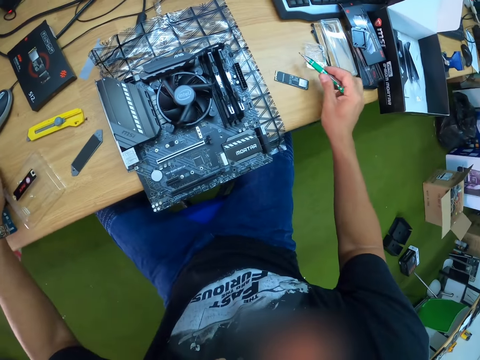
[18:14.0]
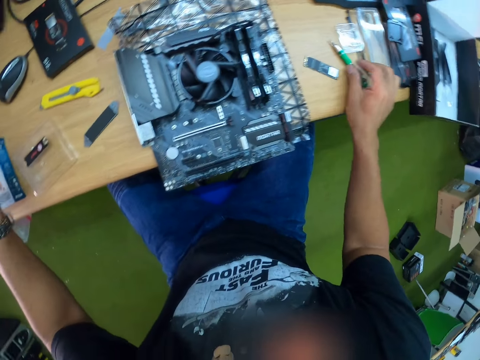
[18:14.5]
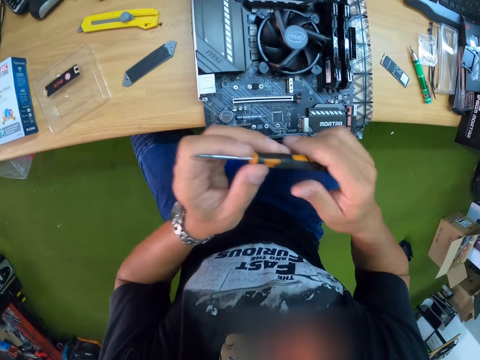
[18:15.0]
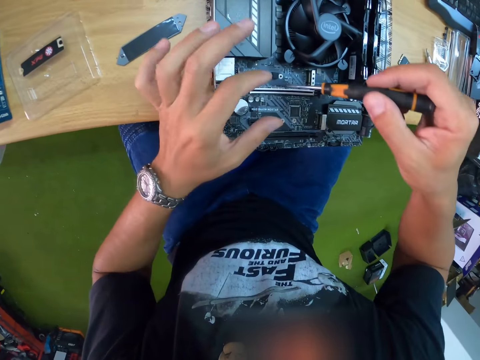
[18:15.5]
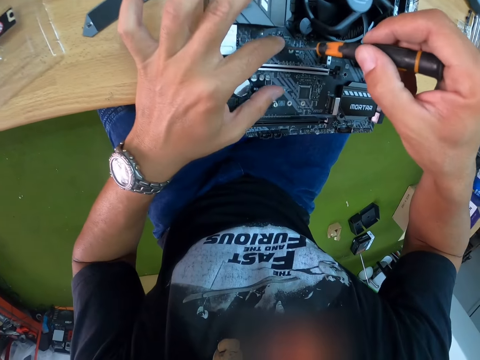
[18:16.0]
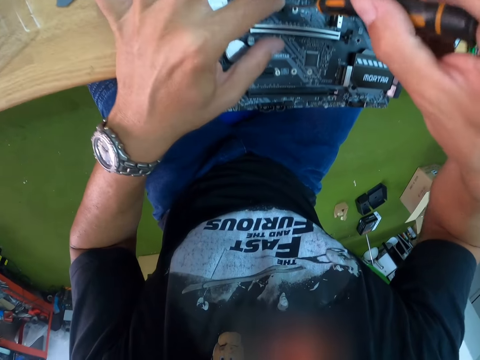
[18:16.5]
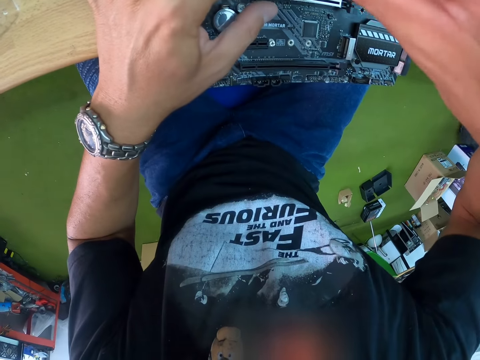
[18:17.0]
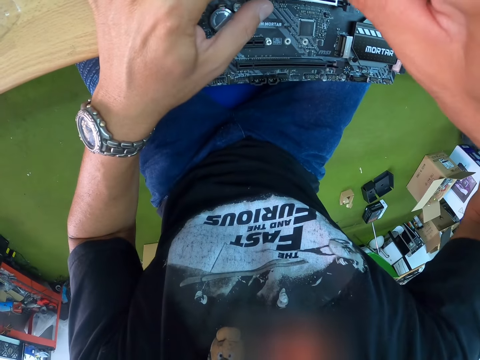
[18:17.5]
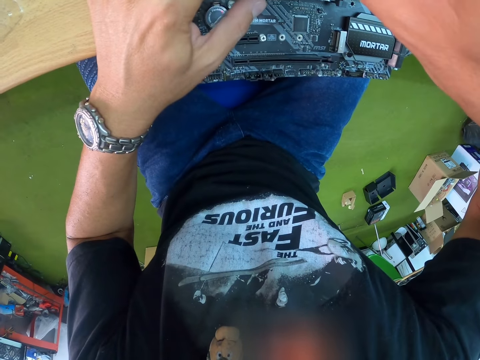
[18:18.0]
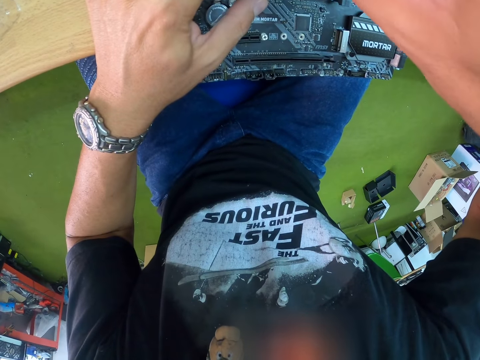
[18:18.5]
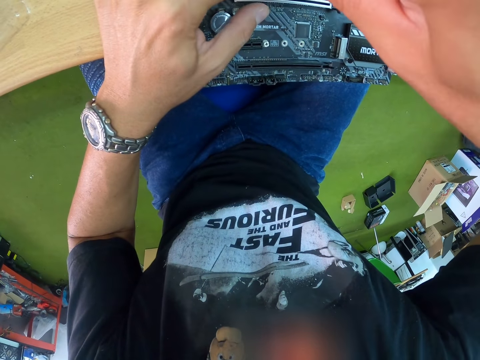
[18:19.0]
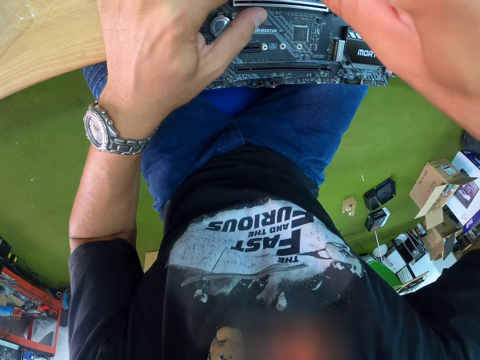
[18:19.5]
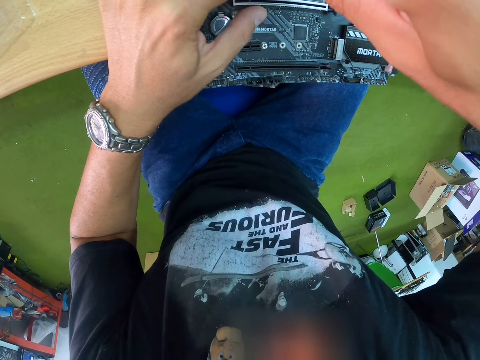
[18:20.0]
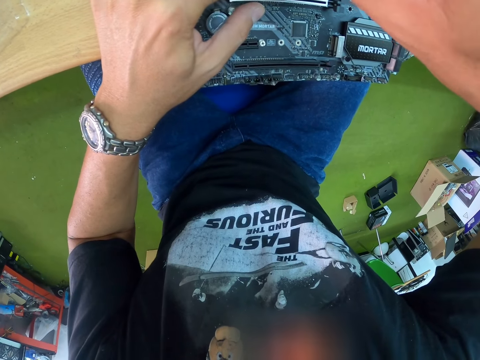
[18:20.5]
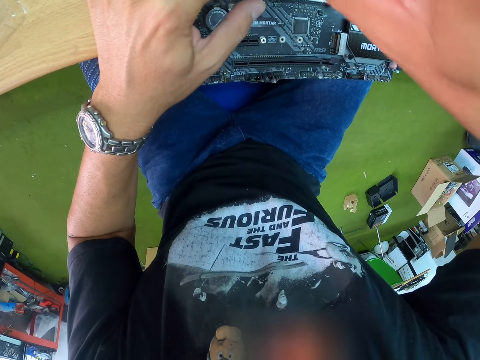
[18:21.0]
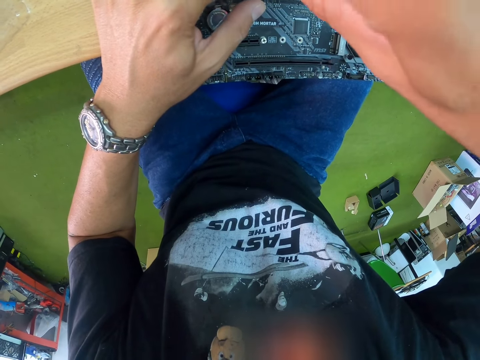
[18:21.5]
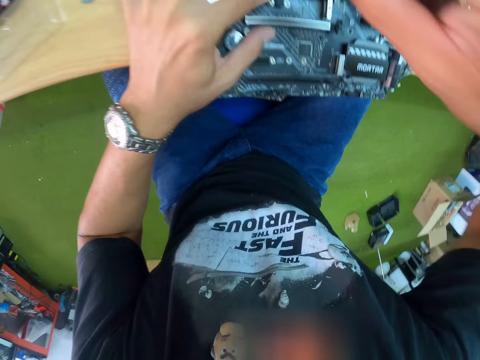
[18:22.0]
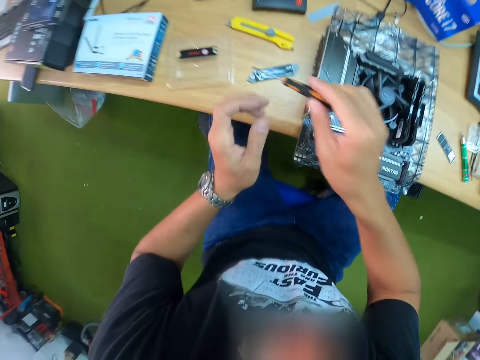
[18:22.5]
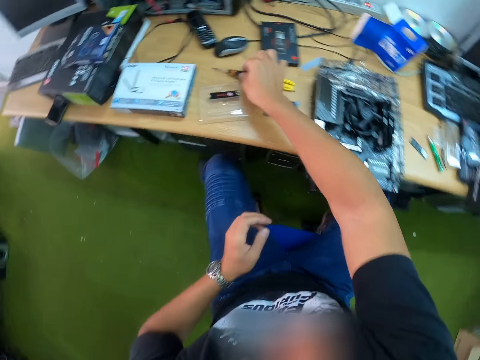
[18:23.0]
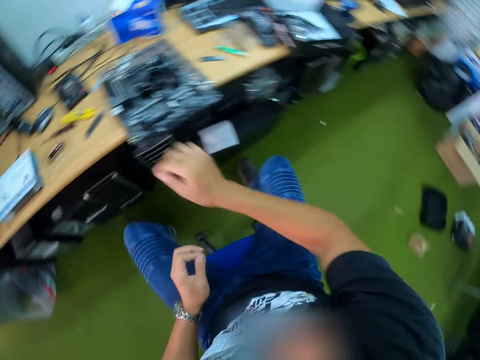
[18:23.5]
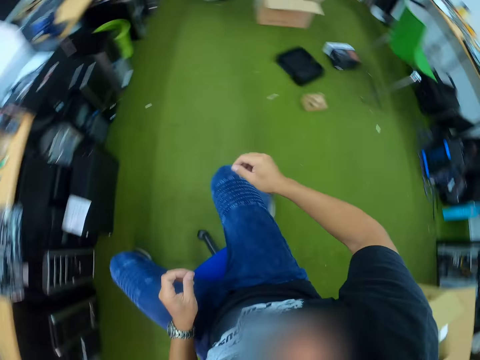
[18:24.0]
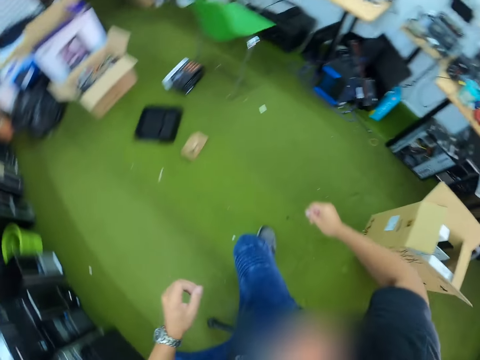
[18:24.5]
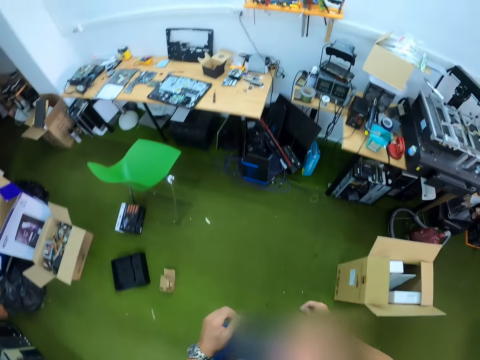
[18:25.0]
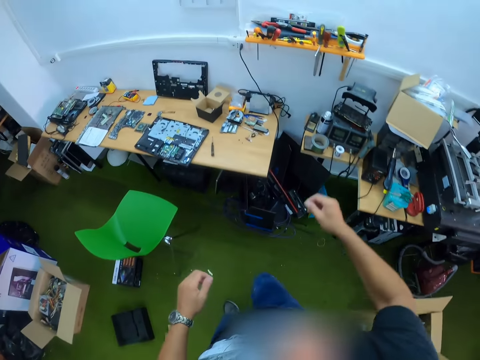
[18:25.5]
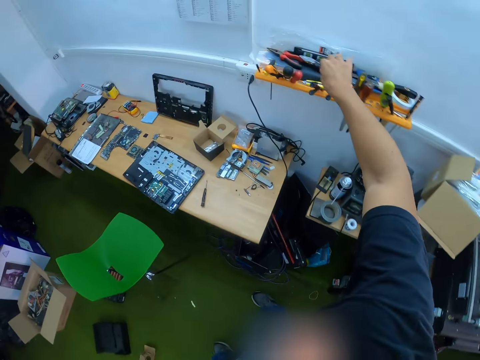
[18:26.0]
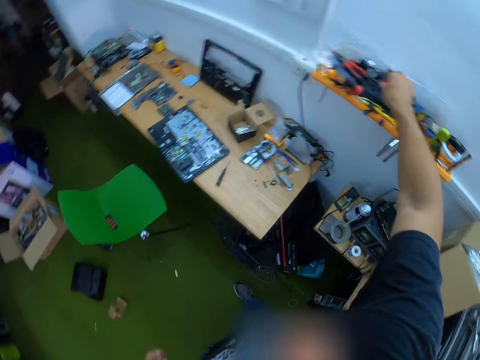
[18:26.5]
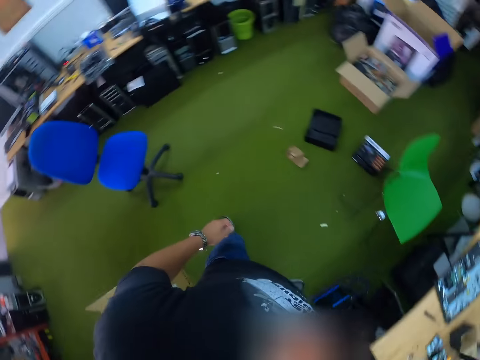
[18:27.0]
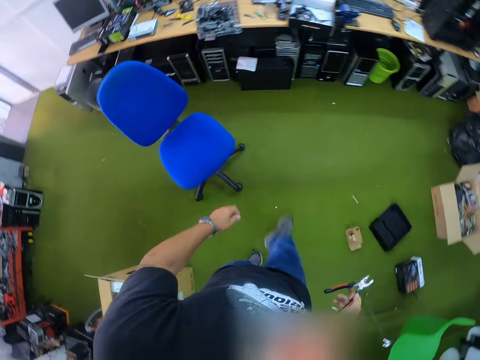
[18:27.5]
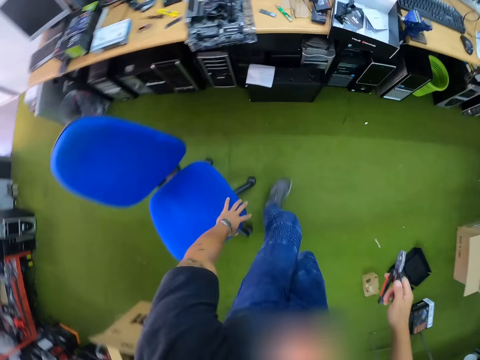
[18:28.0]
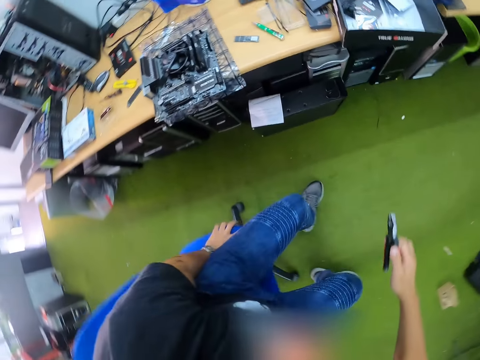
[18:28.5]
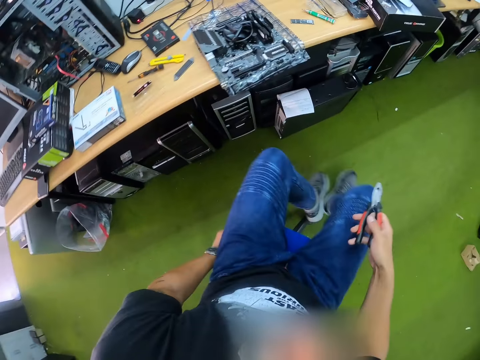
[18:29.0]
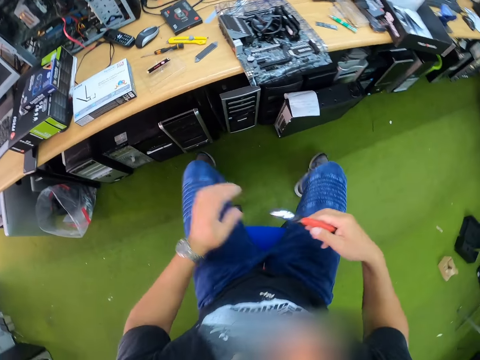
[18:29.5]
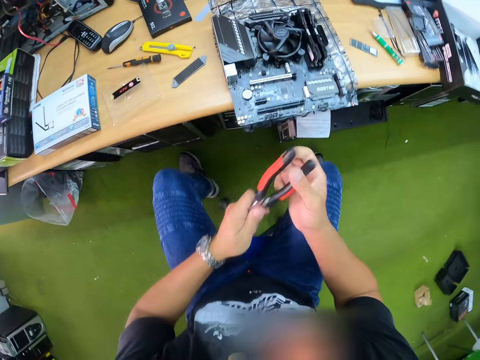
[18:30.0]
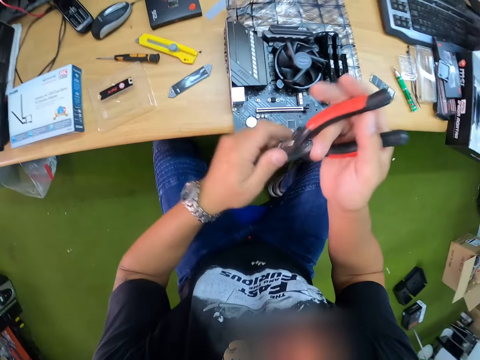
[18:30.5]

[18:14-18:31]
The camera wearer drops the screwdriver on the table with his right hand. He picks up a screwdriver from the table with his left hand. He loosens the screw with the screwdriver. He drops the screwdriver on the table with his right hand. He moves towards a wall rack in the house. He picks up a pair of pliers from the wall rack with his right hand. He moves towards the table. He sits down on his chair.

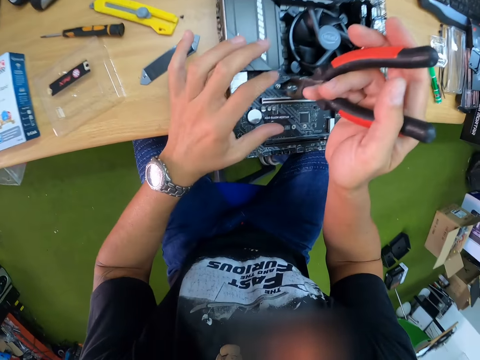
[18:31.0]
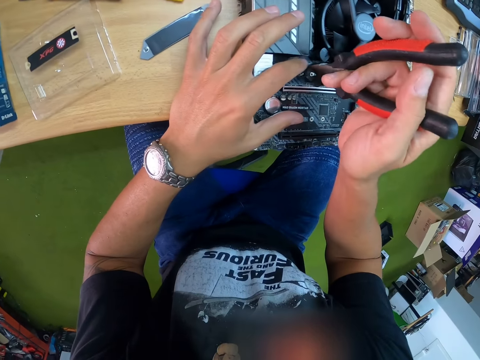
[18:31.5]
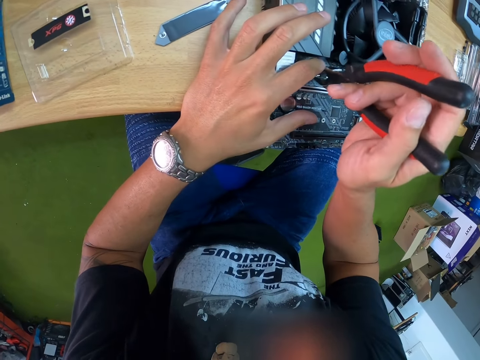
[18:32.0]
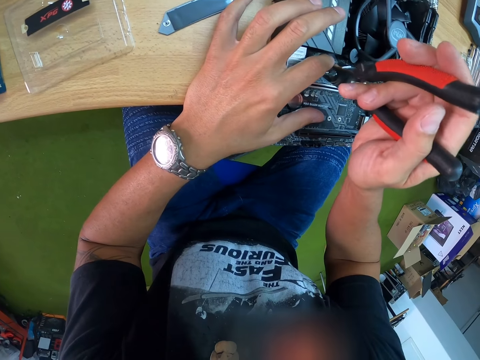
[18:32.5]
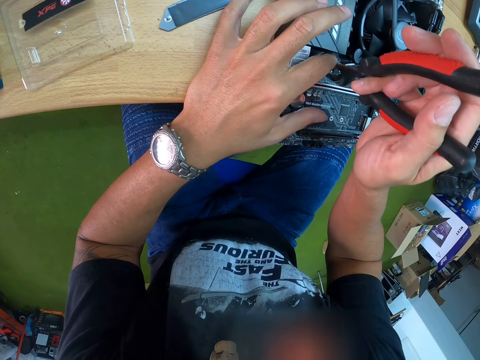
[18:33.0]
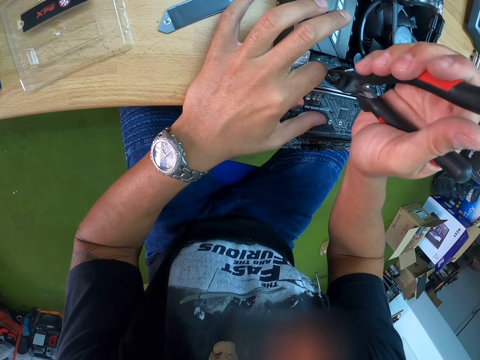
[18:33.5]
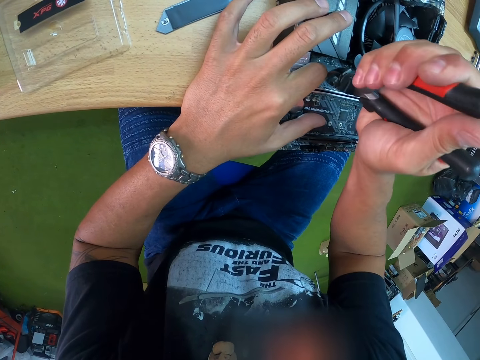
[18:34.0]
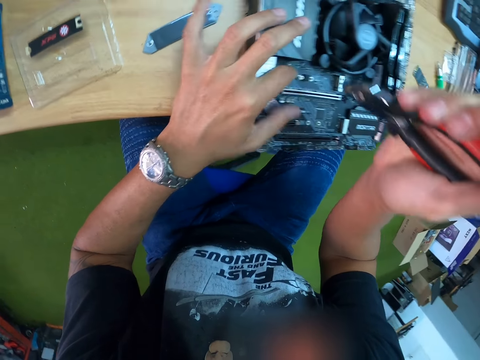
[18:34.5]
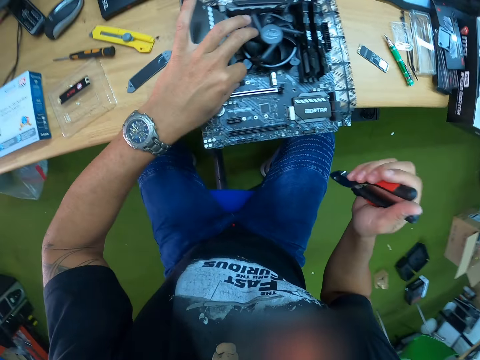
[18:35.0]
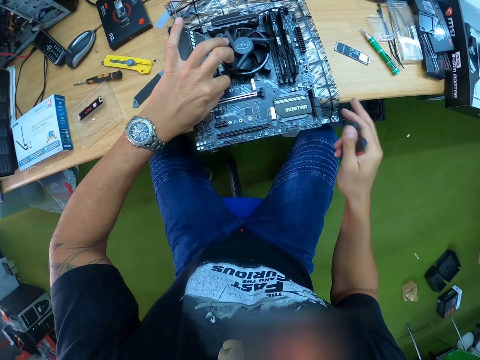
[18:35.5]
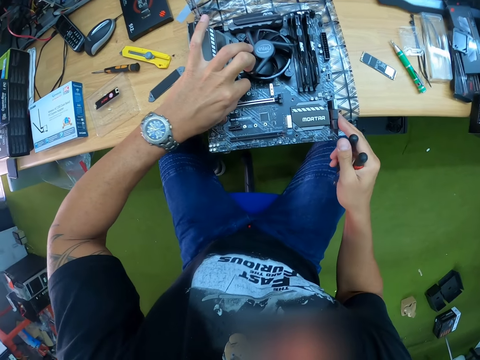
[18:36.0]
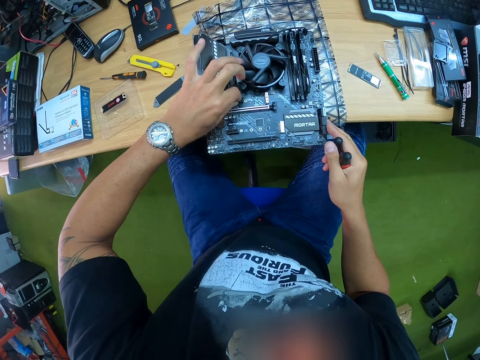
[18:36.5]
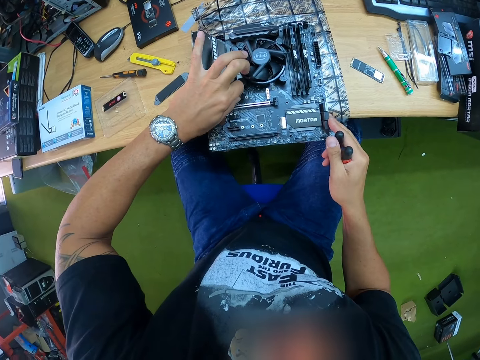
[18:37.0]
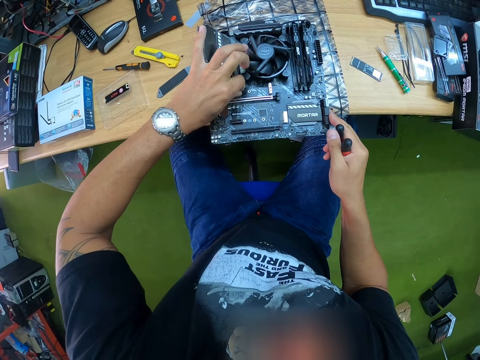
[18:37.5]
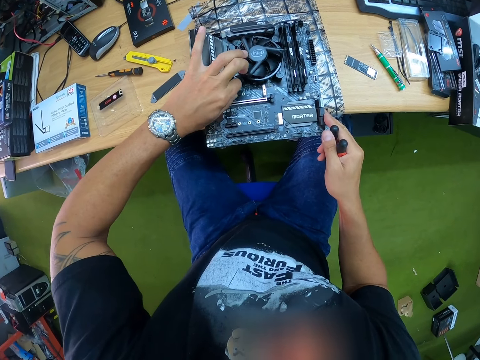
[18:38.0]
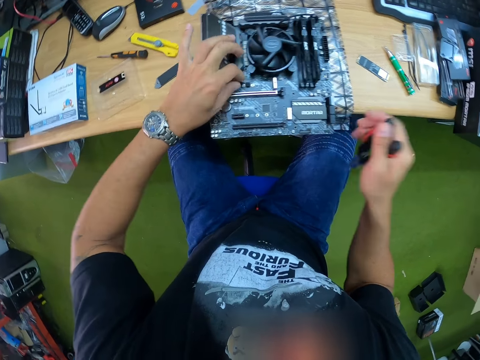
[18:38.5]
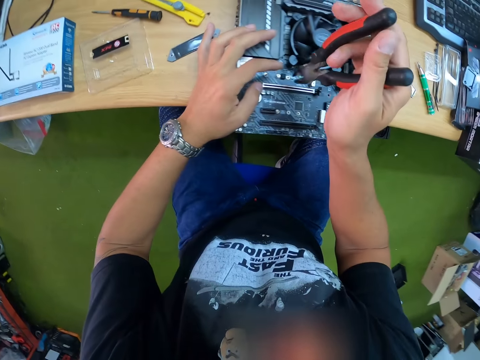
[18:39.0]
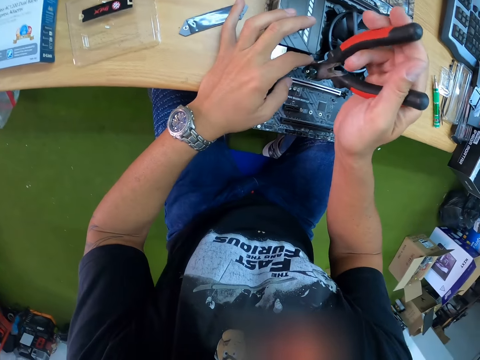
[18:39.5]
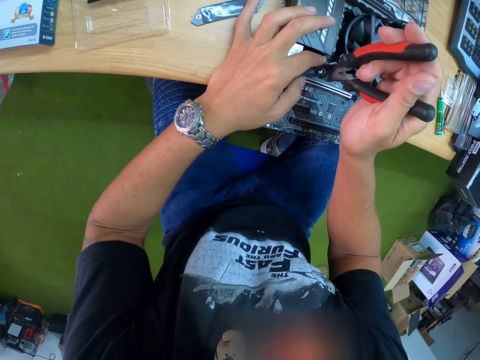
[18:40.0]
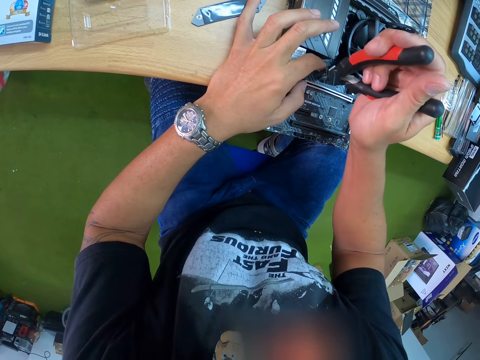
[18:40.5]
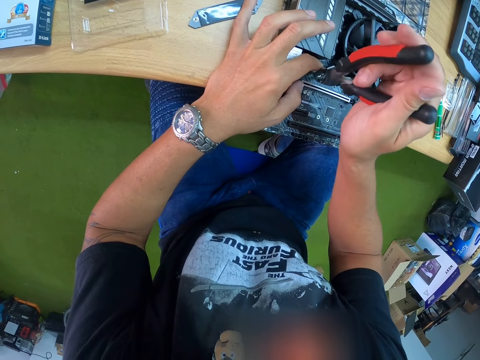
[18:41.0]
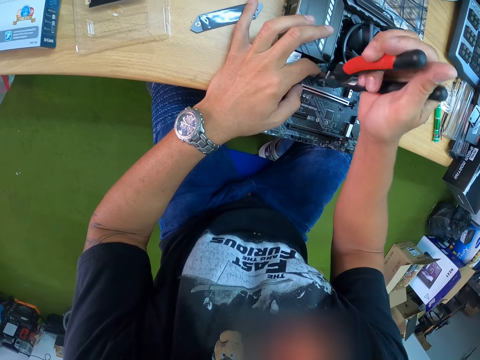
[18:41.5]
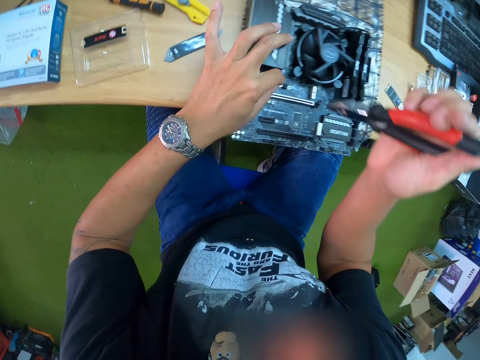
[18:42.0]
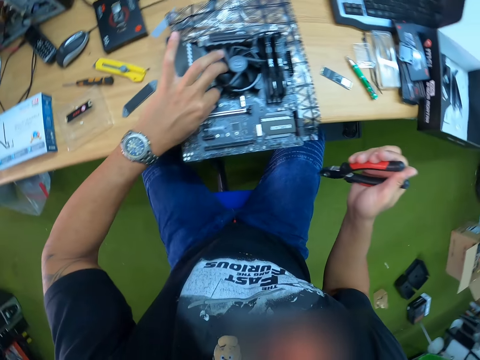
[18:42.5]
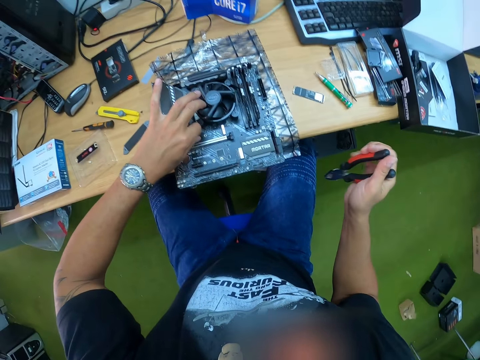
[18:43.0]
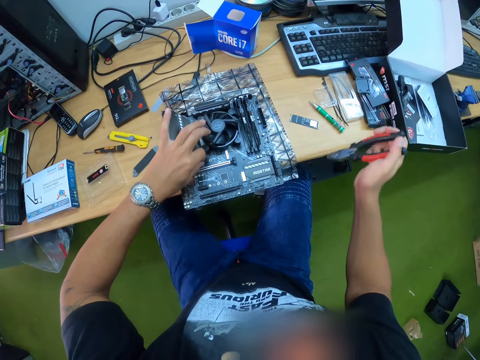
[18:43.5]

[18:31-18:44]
The camera wearer loosens the screw with the pair of pliers. He pulls the screw with his left hand. He loosens the screw with the pair of pliers. He loosens the screw with his left hand.
